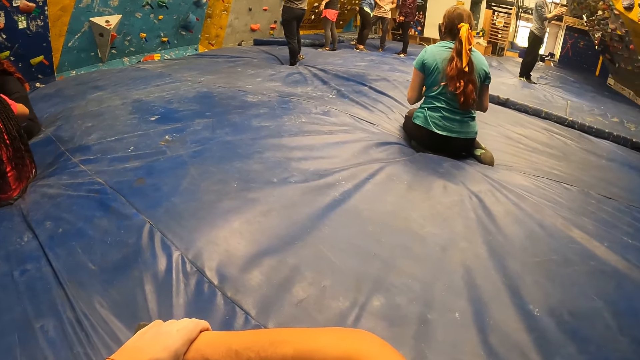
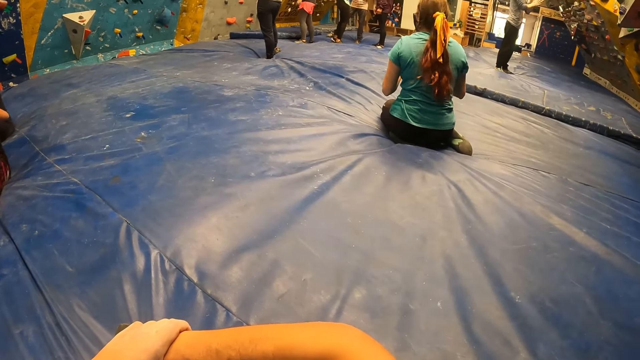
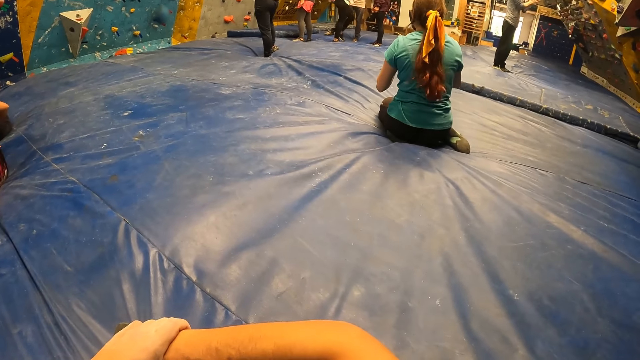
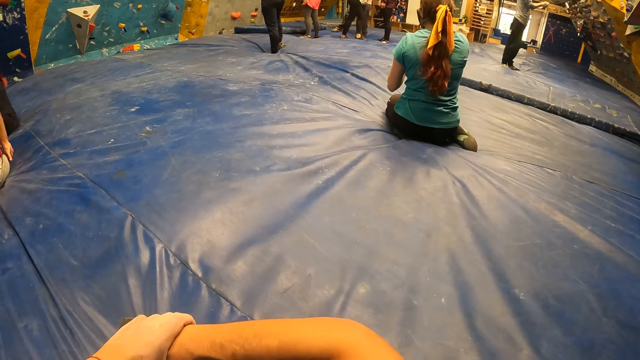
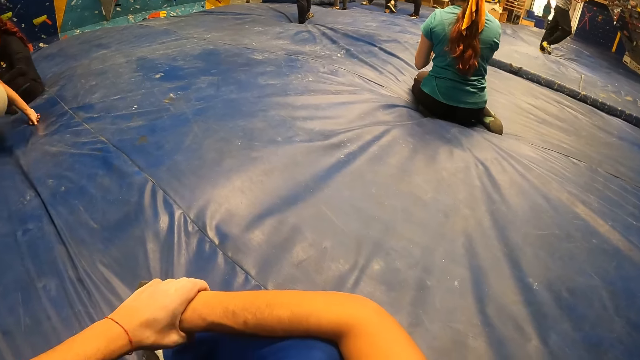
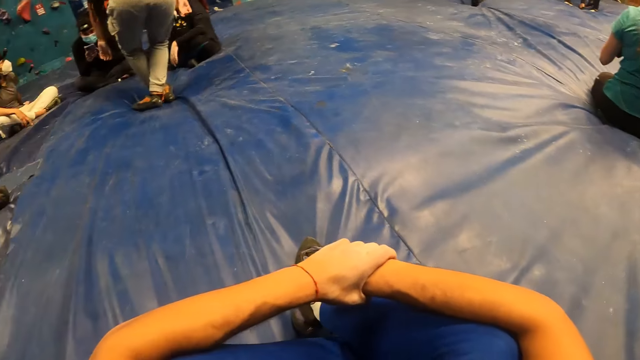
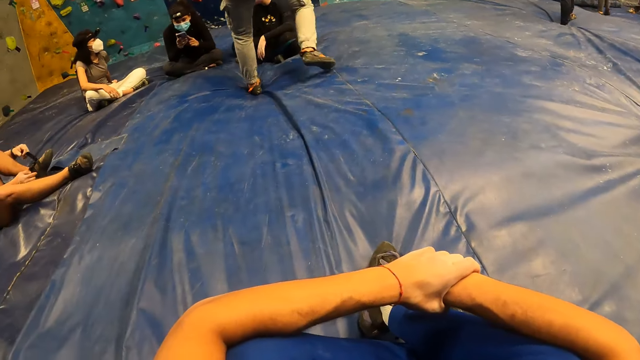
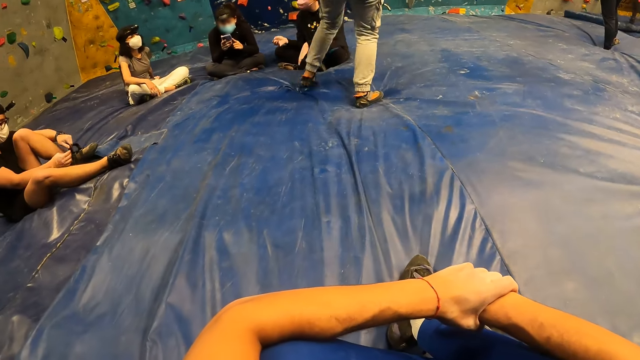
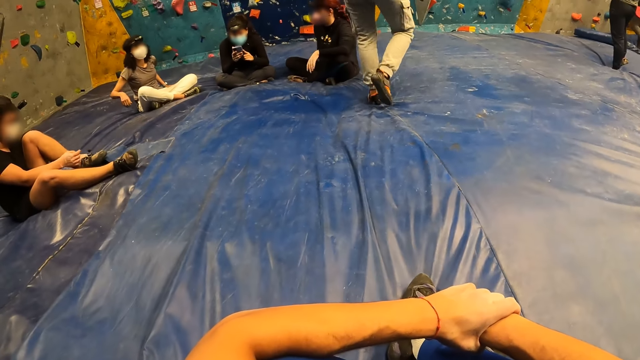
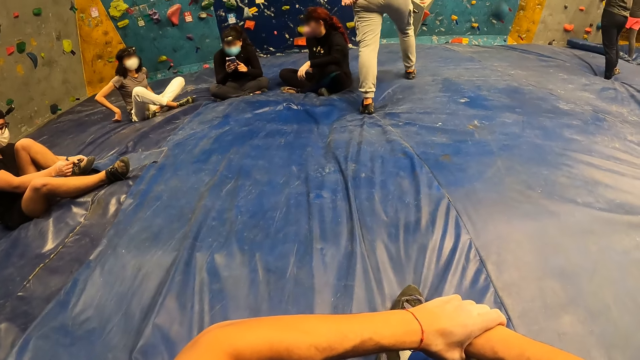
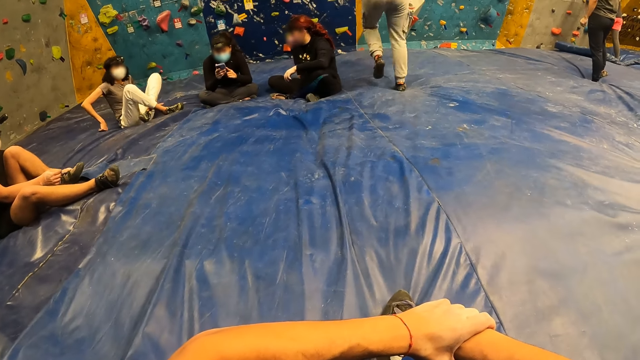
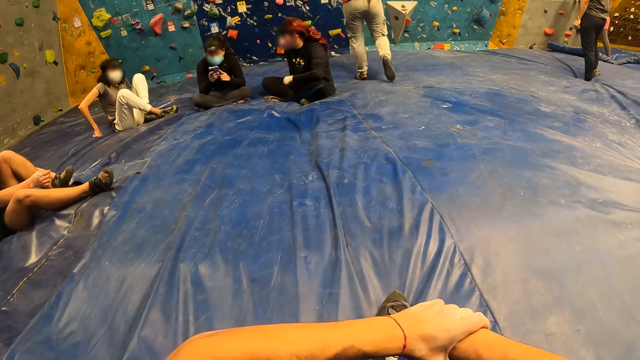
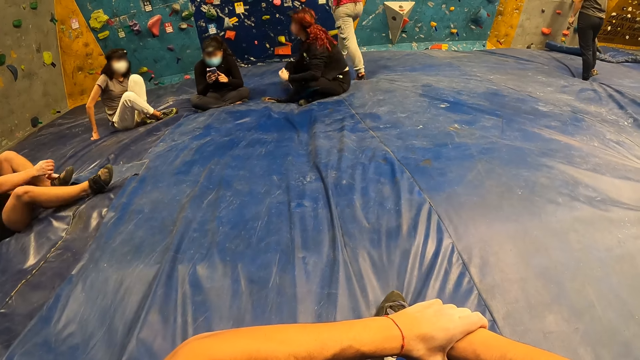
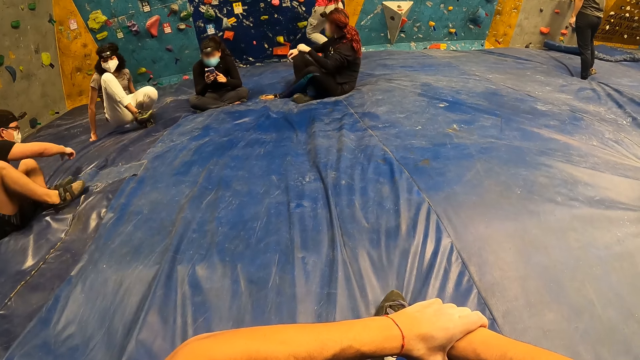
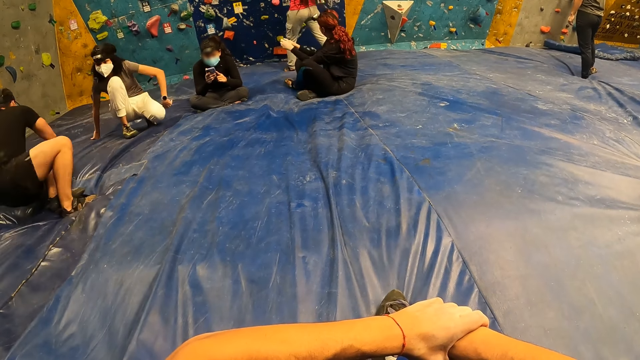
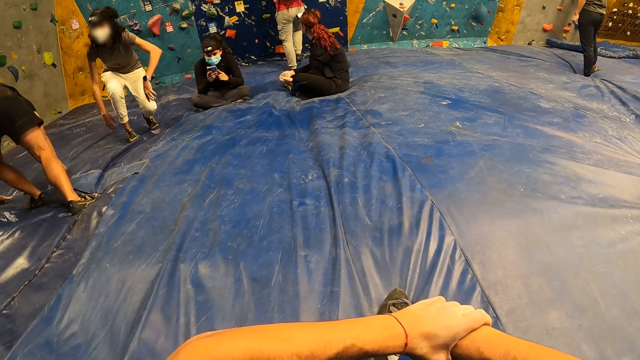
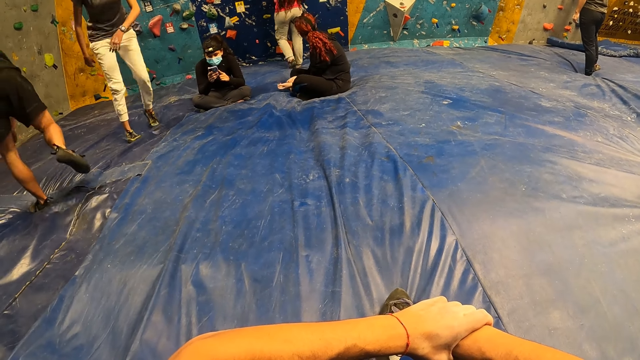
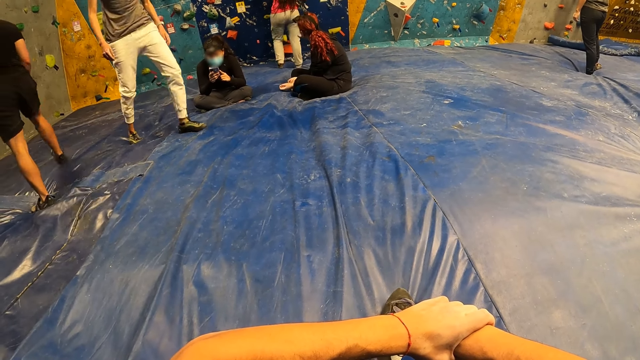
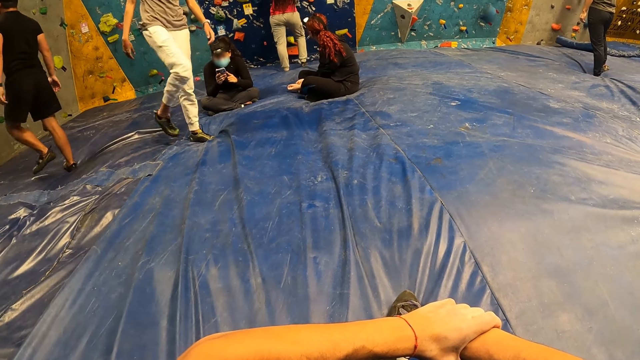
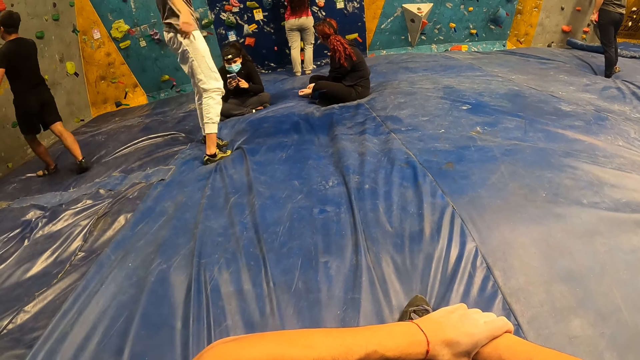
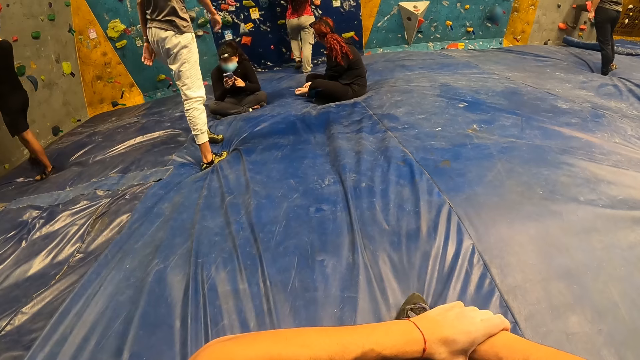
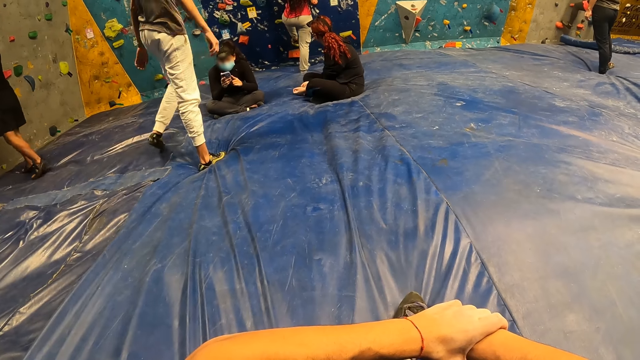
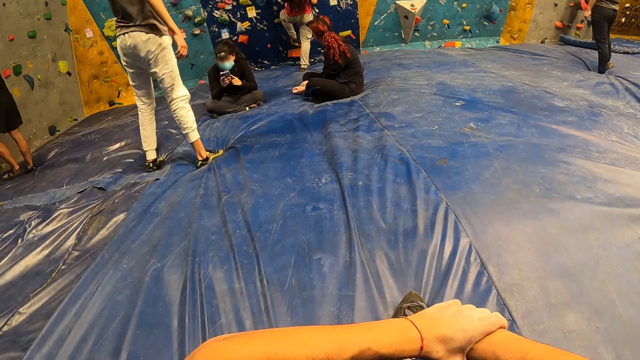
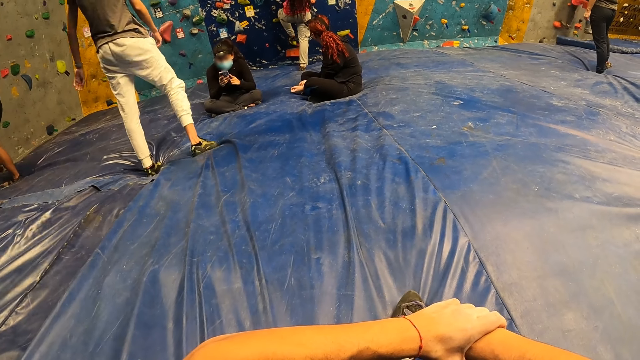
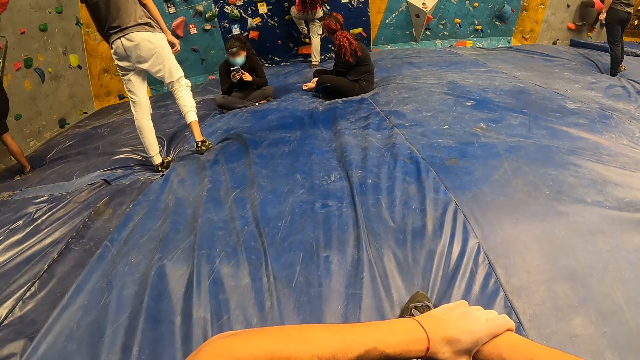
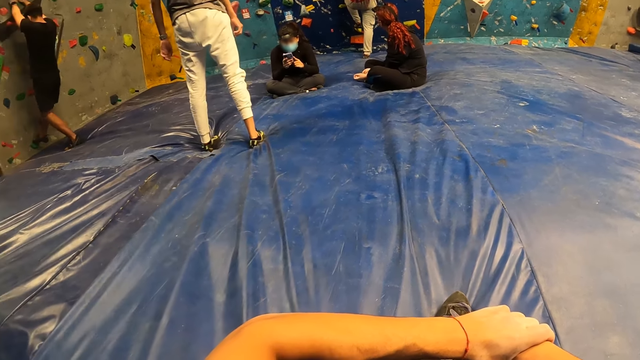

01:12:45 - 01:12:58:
A lady nods her head. Another lady walks around a room. The camera wearer looks around the room. Another lady walks around the room. A man walks around the room. The camera wearer looks around the room.

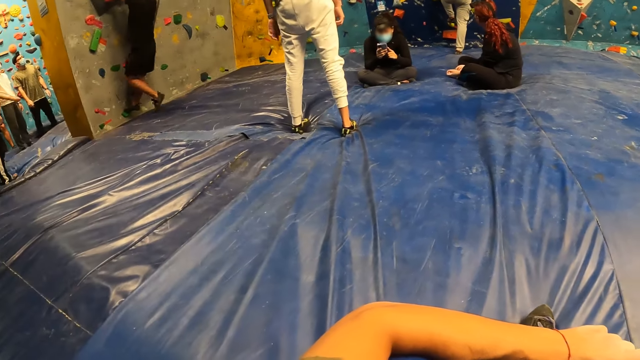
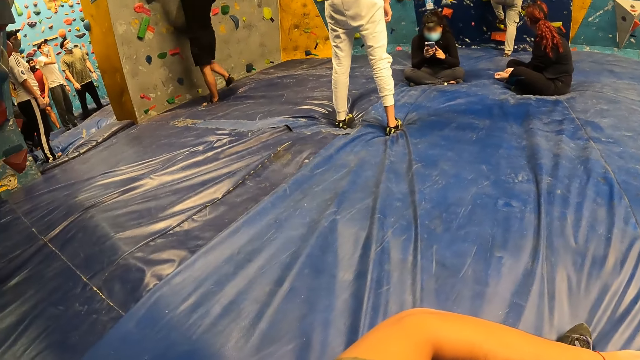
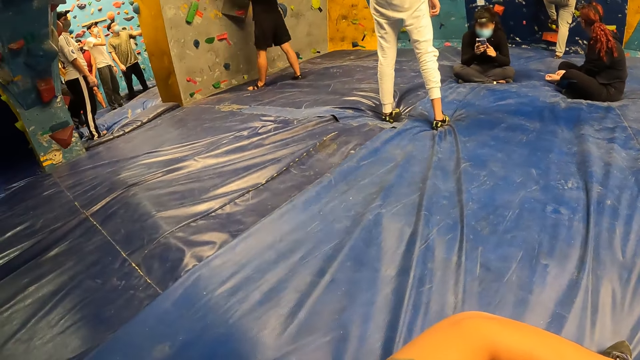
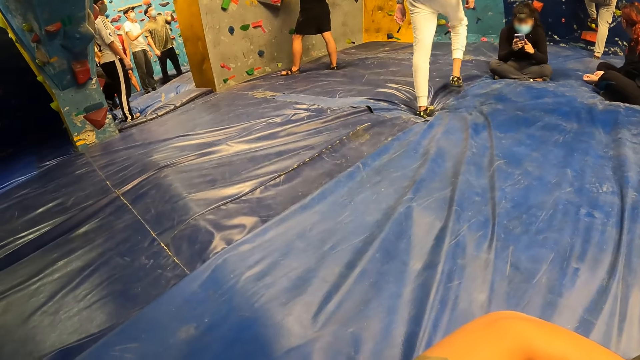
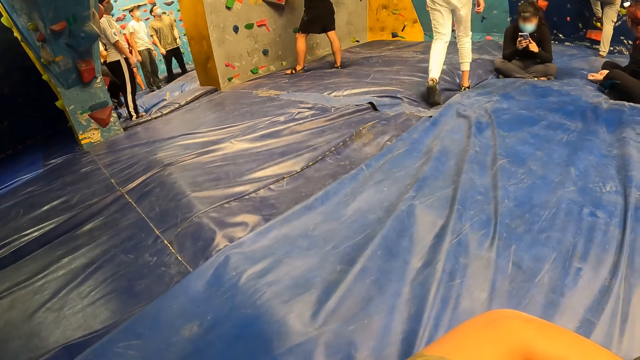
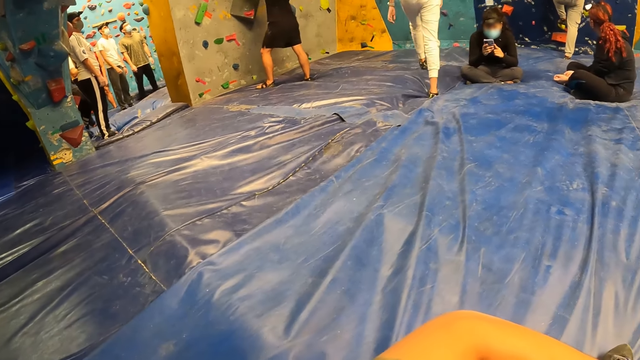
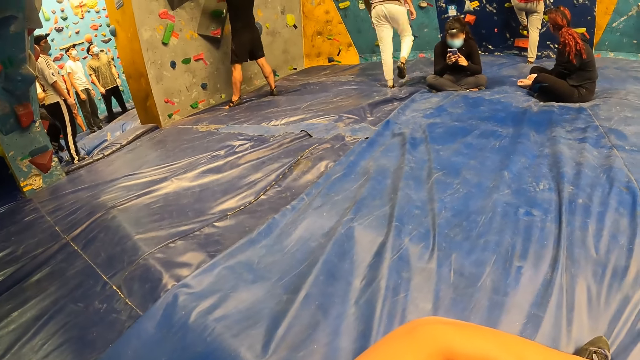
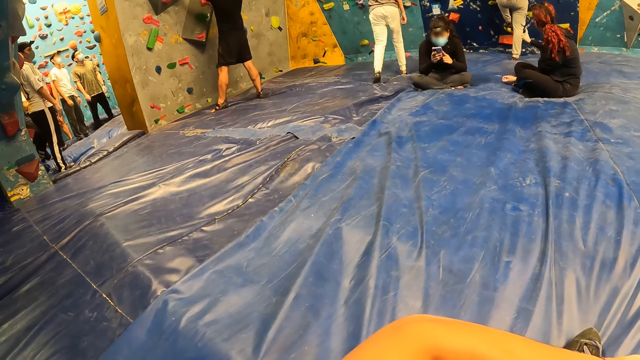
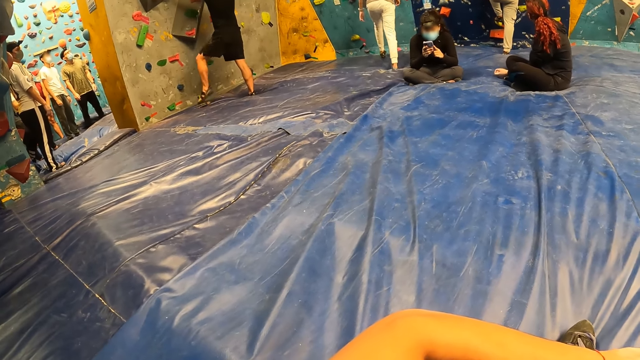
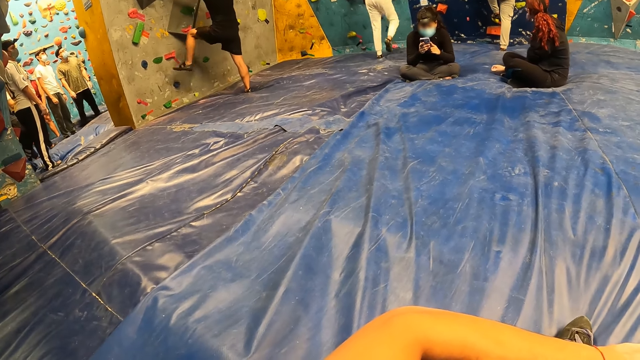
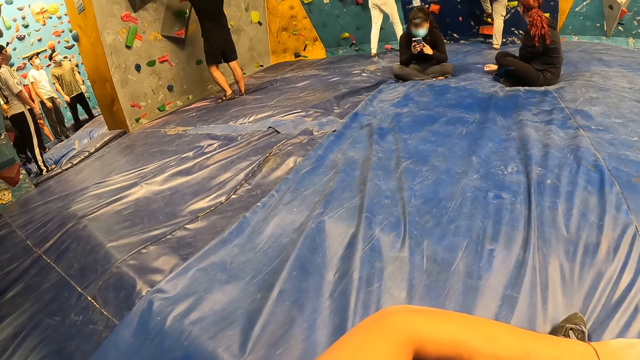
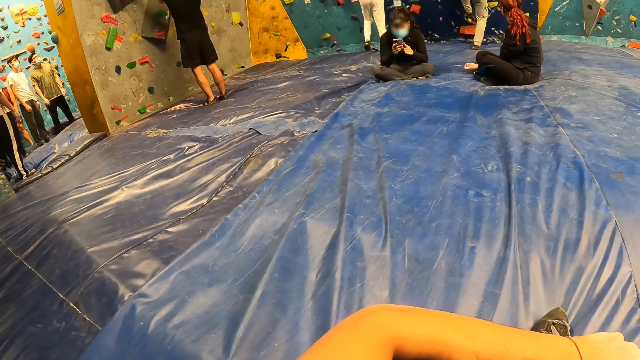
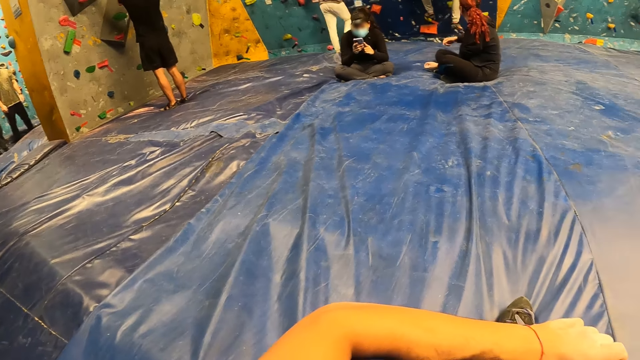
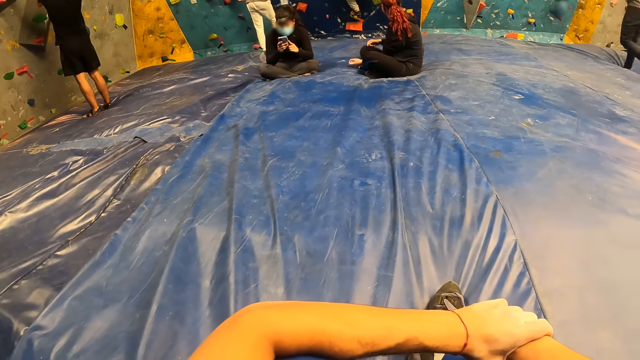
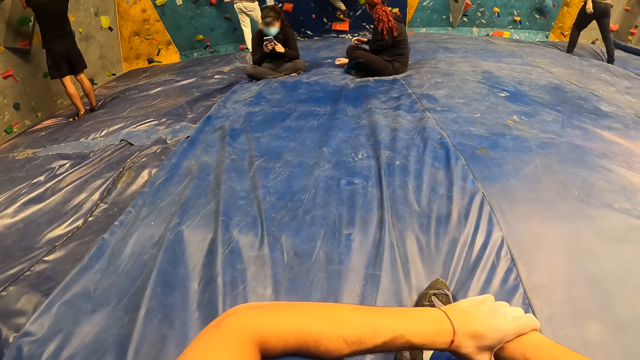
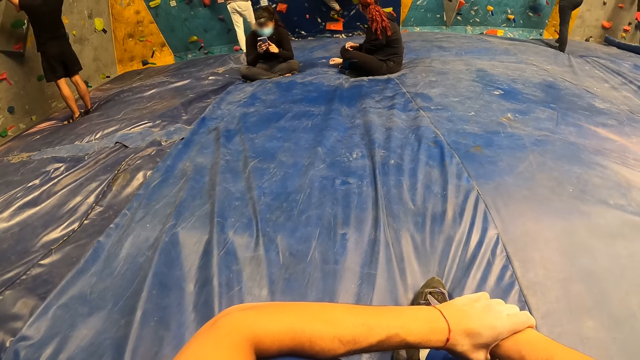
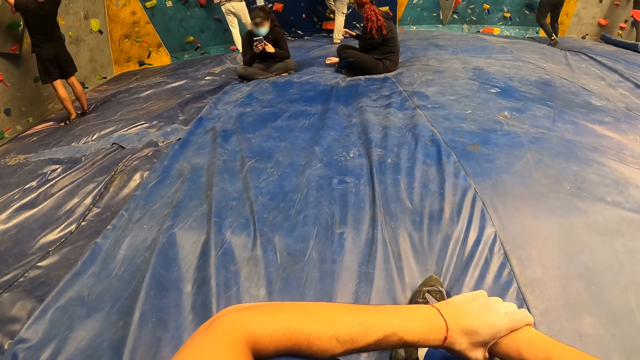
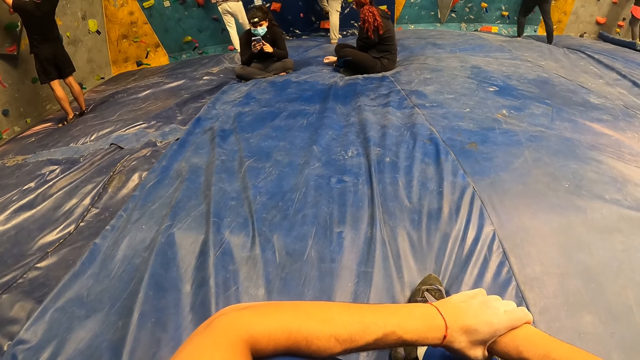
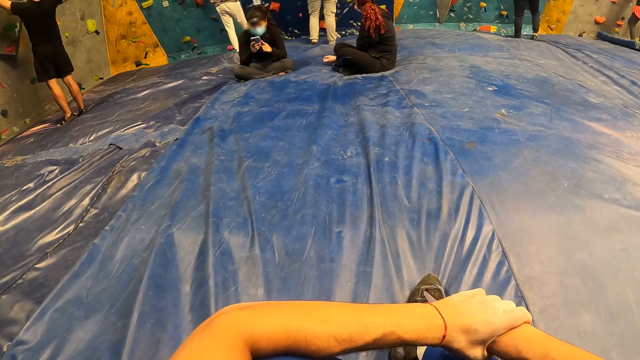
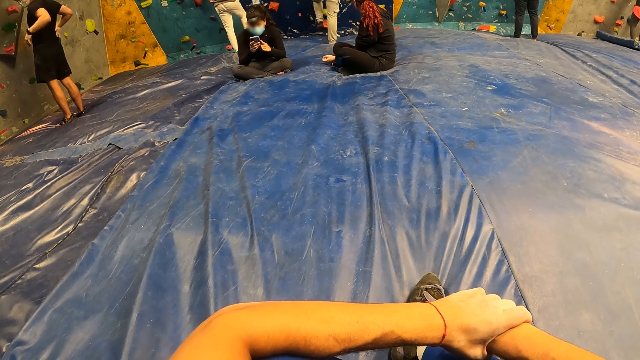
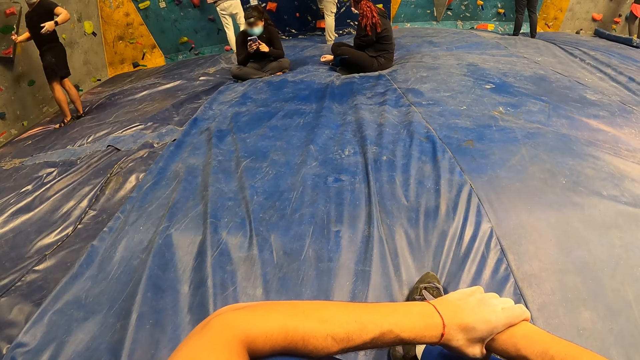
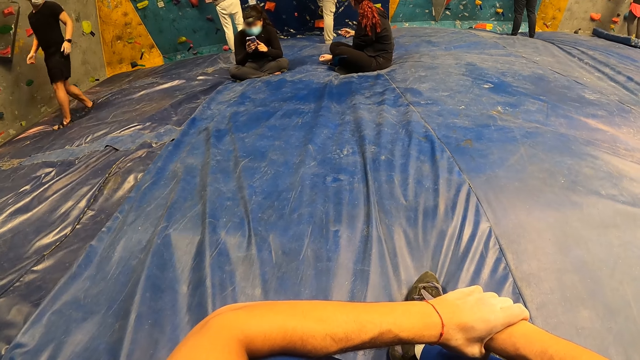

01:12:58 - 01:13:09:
A man climbs on a wall. A lady walks around a room. The camera wearer looks around the room. Another lady walks around the room.
